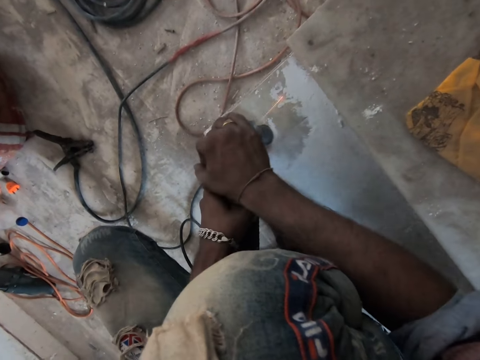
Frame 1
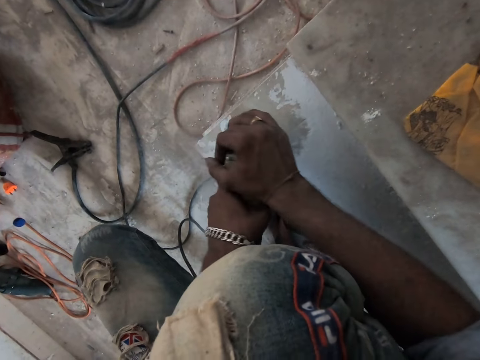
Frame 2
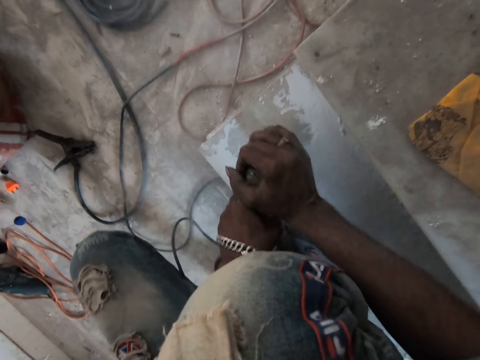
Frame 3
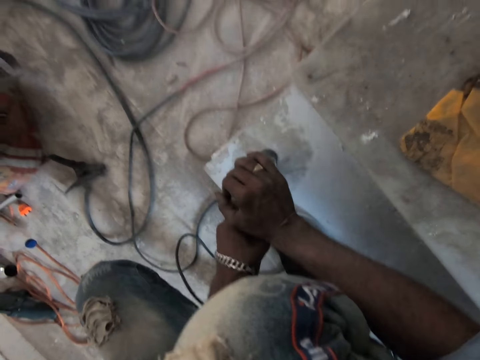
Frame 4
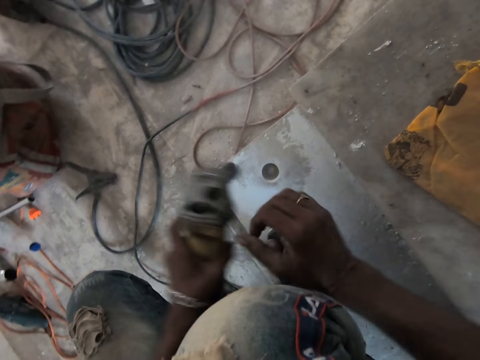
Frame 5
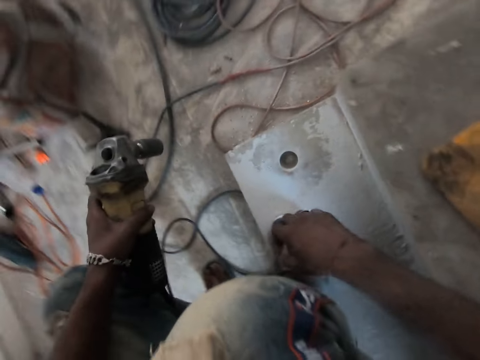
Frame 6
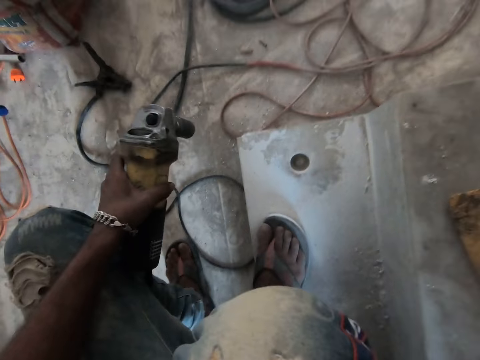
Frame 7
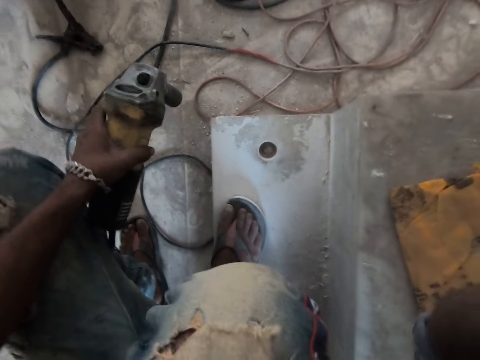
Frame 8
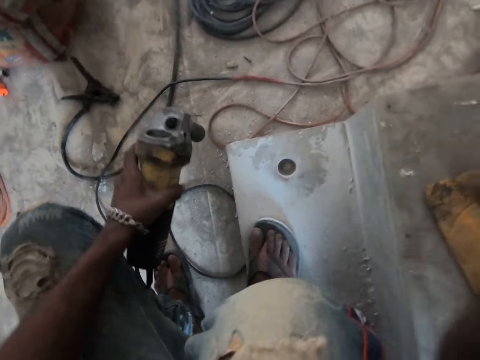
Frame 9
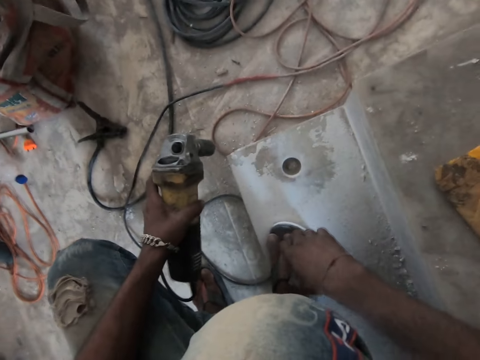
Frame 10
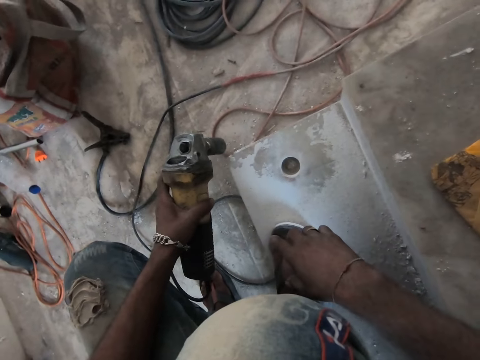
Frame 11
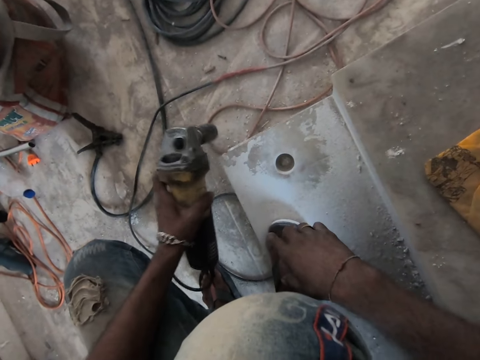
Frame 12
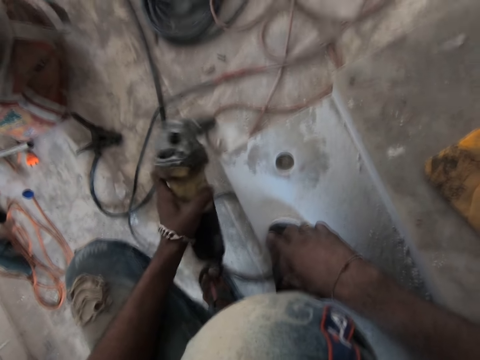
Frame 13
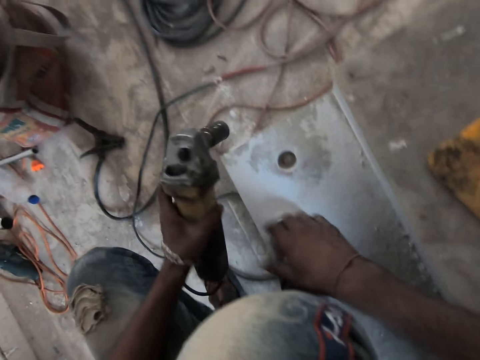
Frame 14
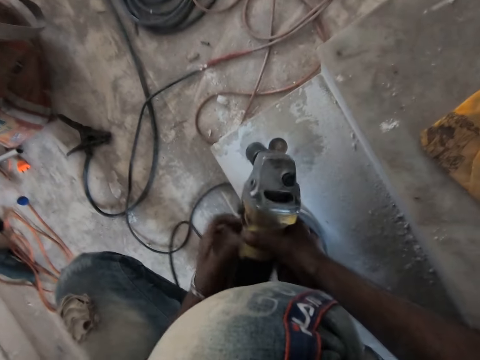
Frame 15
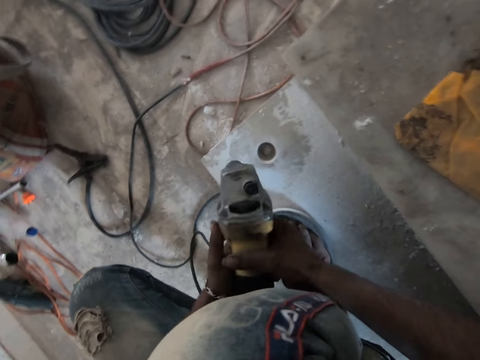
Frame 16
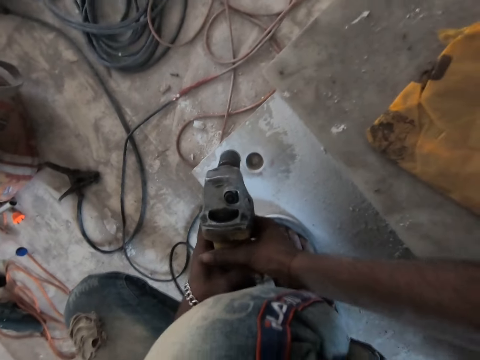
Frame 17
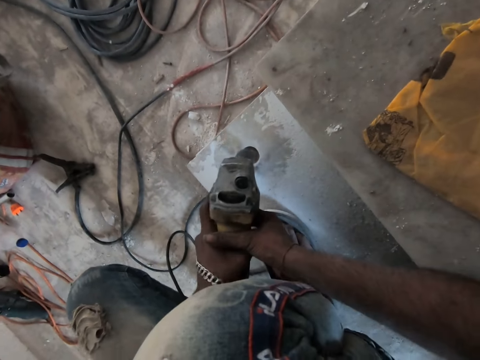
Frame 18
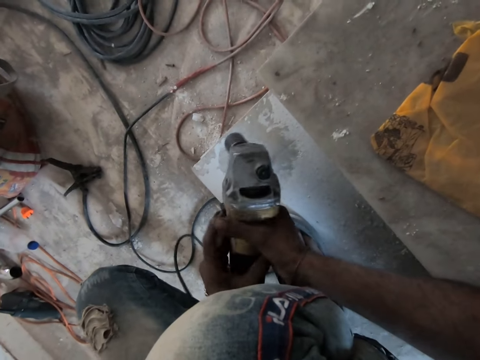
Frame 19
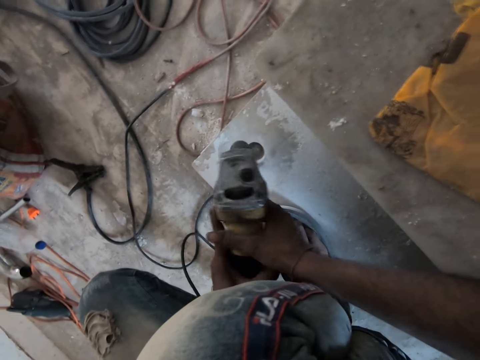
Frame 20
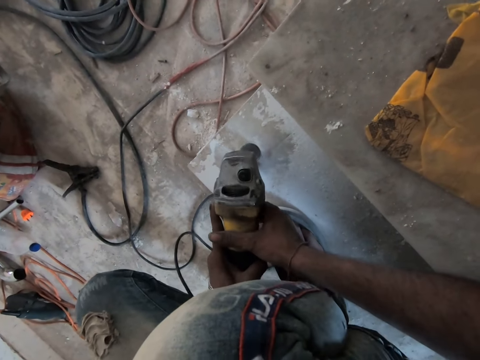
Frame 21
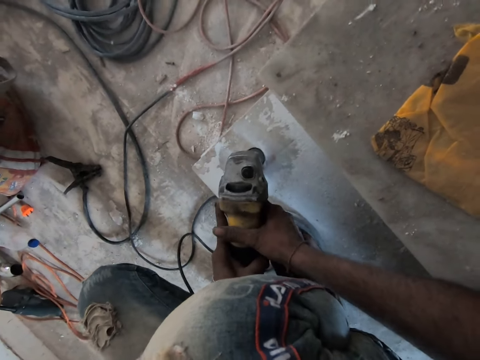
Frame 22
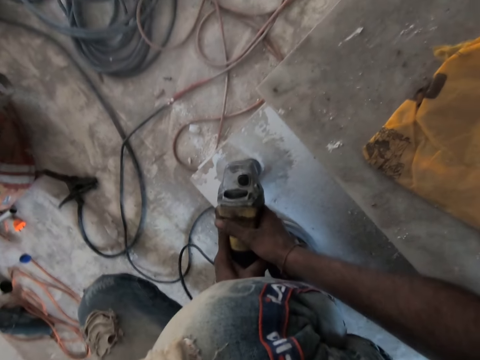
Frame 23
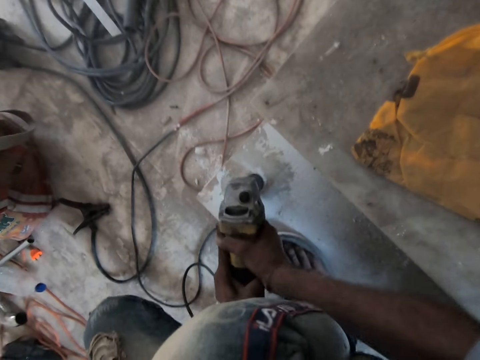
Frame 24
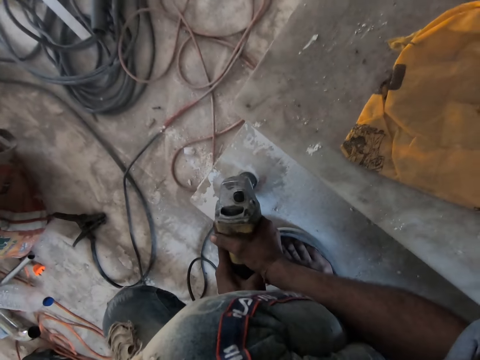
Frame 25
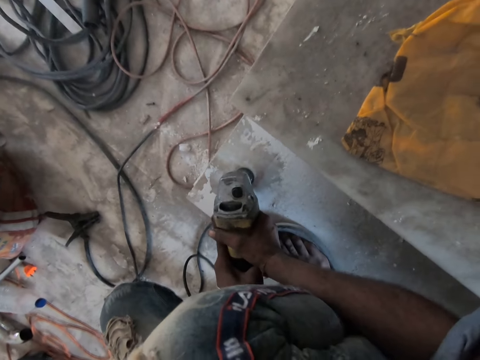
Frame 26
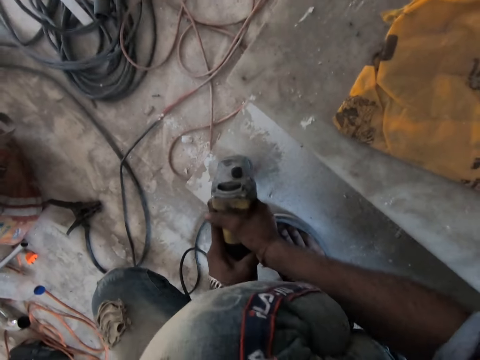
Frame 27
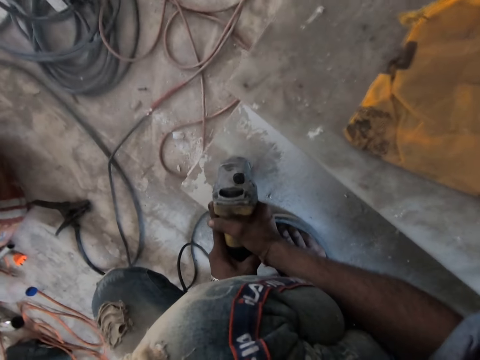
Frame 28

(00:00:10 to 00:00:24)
The camera wearer removes the rotary hammer drill or drilling machine from the hole in the stair with both hands. He holds the rotary hammer drill in his left hand. He stops drilling and moves the drilling machine. He lifts his right hand towards his face. He turns off the rotary hammer drill in his left hand. He lowers the right hand. He hits the rotary hammer drill in his left hand on the stair. He passes the rotary hammer drill in his left hand to his right hand. He turns on the rotary hammer drill in his right hand with his left hand. He holds the rotary hammer drill with both hands. He drills the hole on the stair with the rotary hammer drill in both hands.

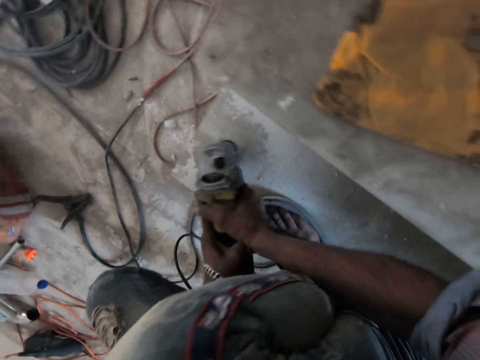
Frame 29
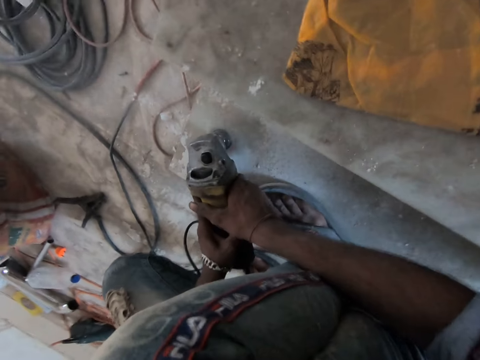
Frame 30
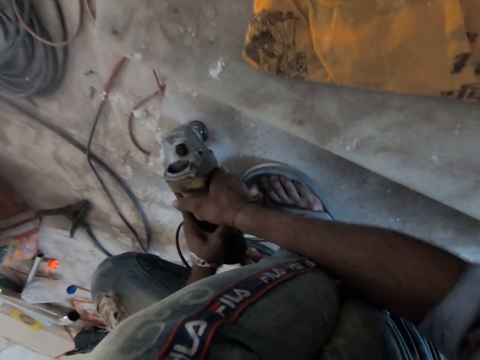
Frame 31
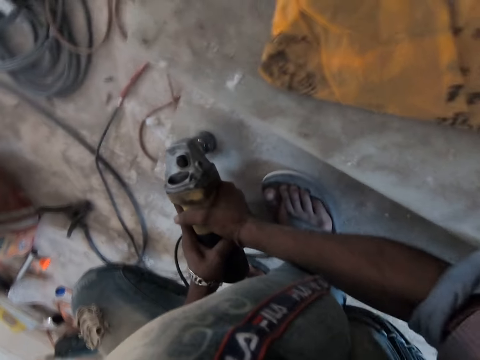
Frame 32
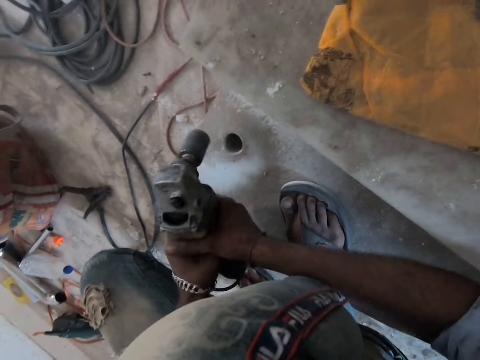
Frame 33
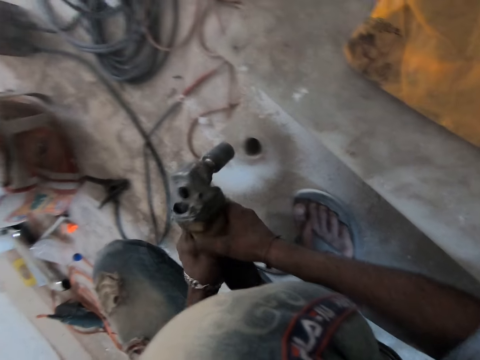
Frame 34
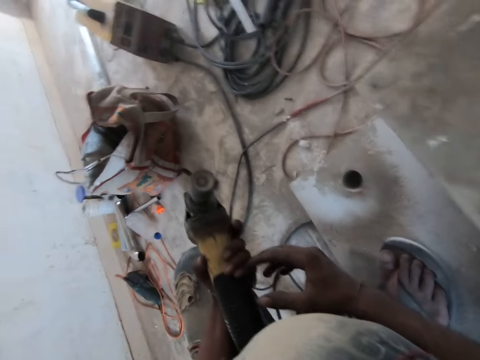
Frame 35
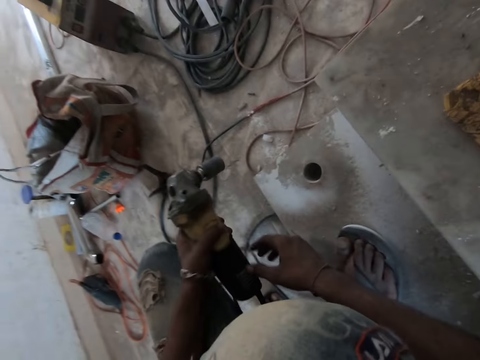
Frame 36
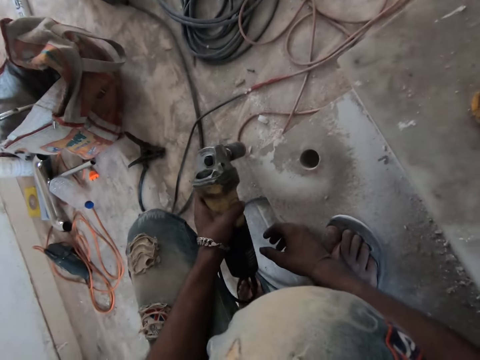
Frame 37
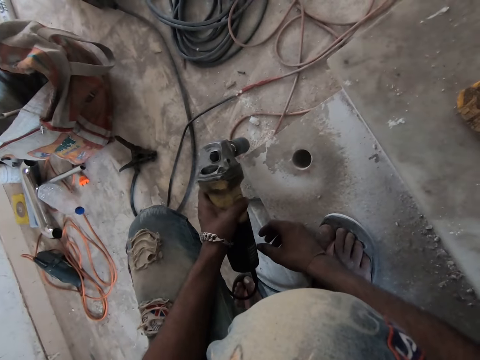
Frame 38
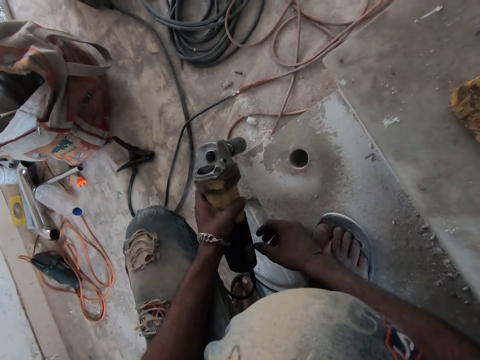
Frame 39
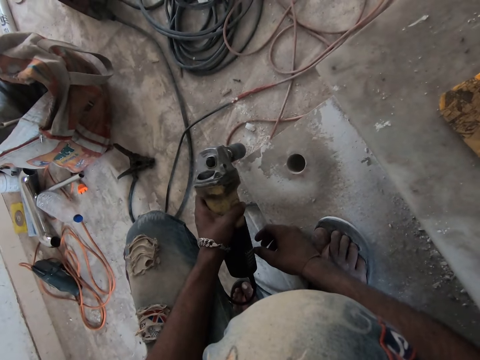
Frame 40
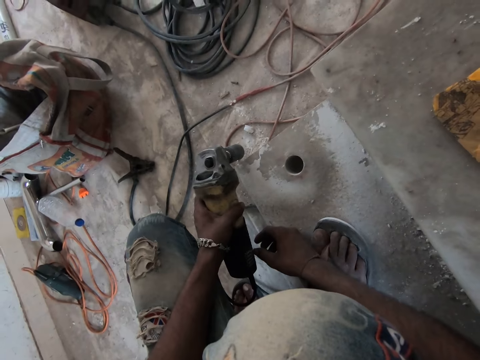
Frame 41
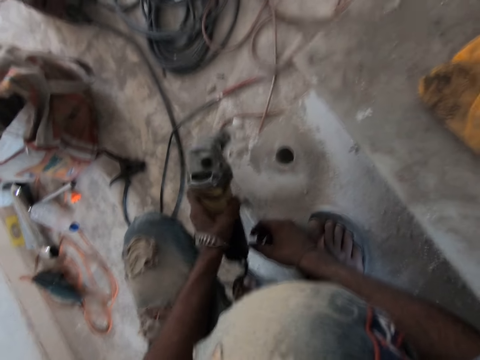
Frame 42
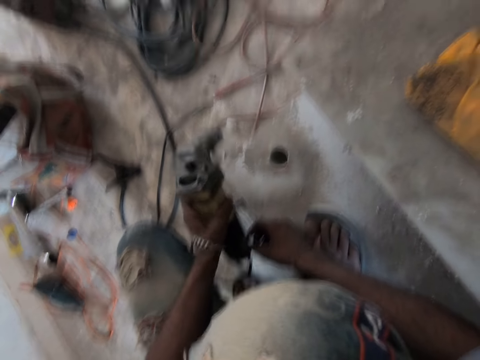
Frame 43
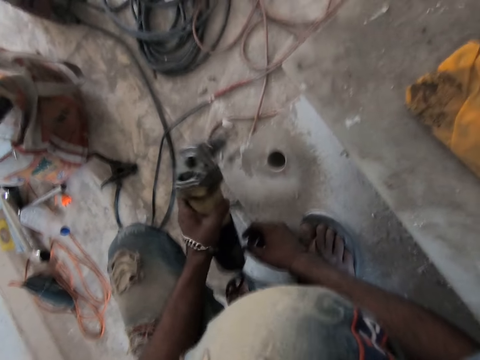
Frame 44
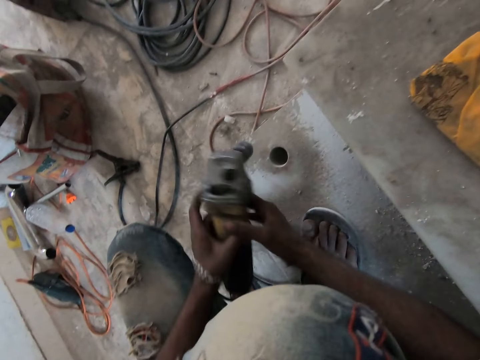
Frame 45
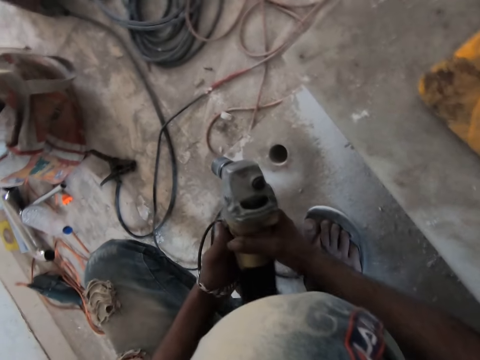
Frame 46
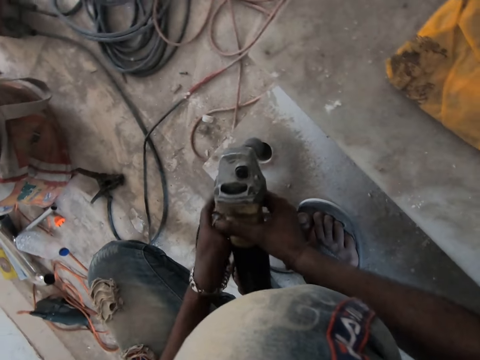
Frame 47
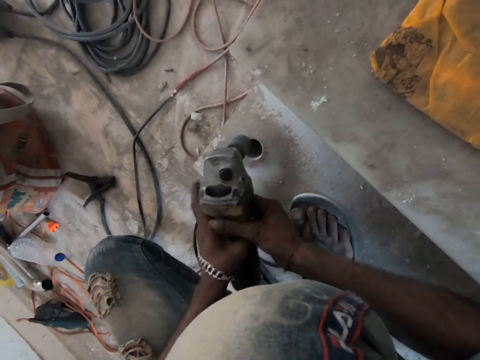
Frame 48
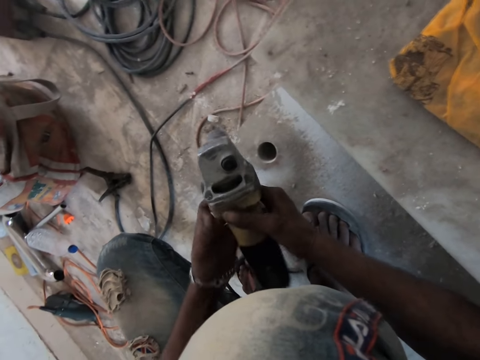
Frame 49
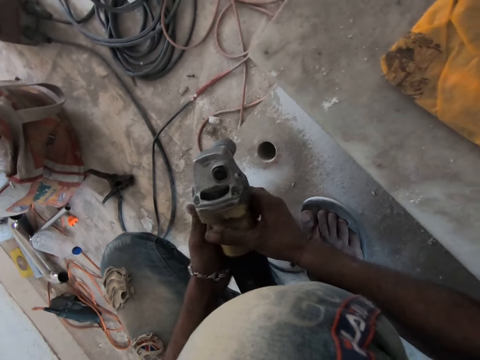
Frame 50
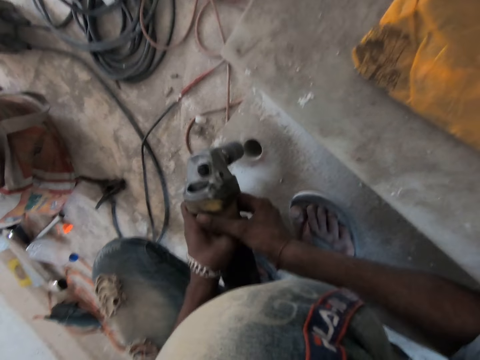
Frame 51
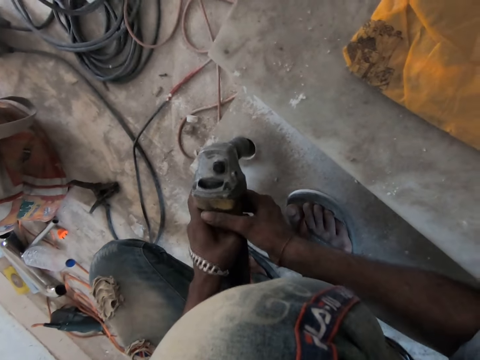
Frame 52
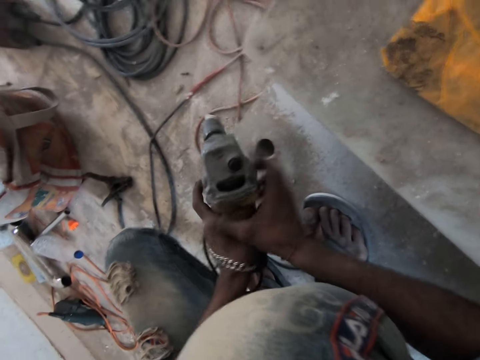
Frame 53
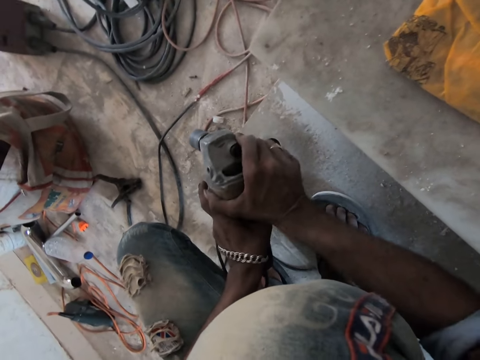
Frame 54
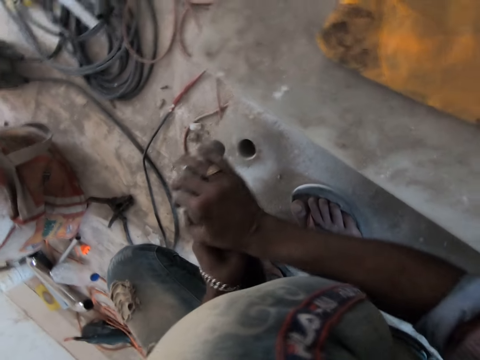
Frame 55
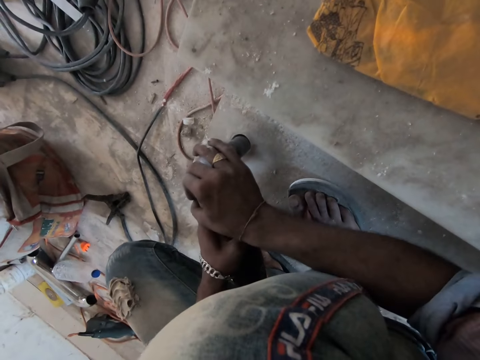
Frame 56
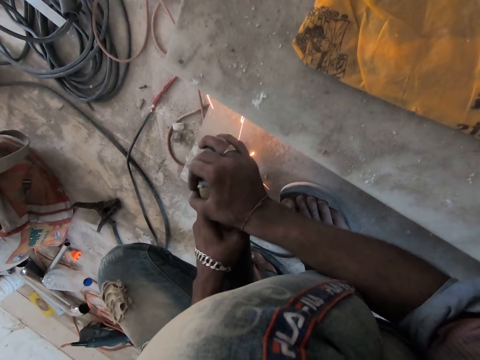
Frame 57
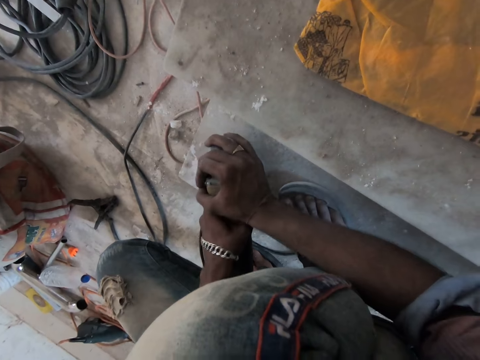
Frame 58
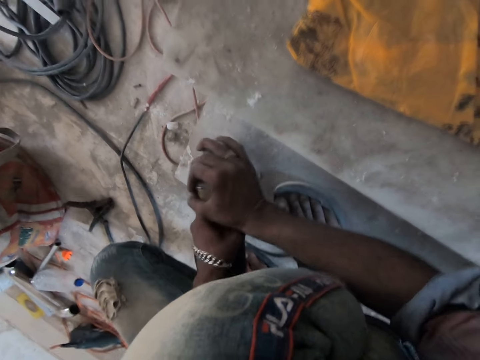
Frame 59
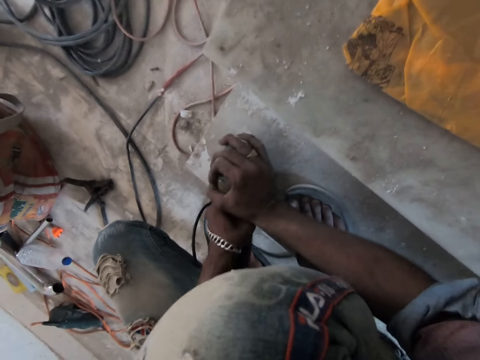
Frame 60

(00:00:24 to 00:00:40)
The camera wearer removes the rotary hammer drill or drilling machine from the hole in the stair with both hands. He holds the rotary hammer drill in his left hand. He turns the drilling machine. He turns off the rotary hammer drill in his left hand. He hits the rotary hammer drill in his left hand on the stair. He passes the rotary hammer drill in his left hand to his right hand. He turns on the rotary hammer drill in his right hand with his left hand. He holds the rotary hammer drill with both hands. He adjusts the drilling machine. He drills the hole on the stair with the rotary hammer drill in both hands.
